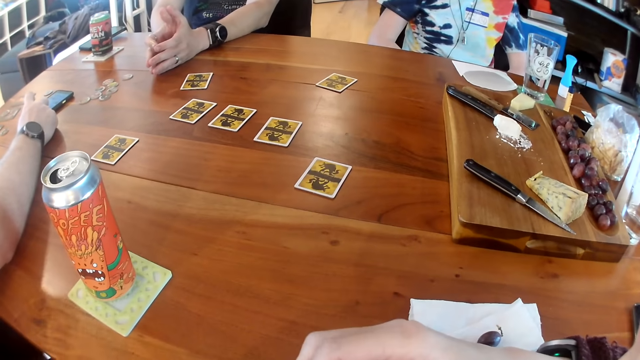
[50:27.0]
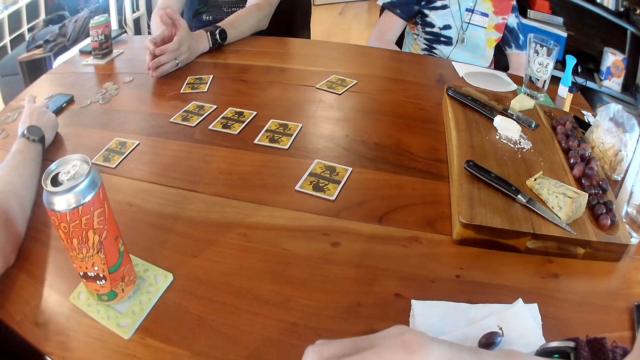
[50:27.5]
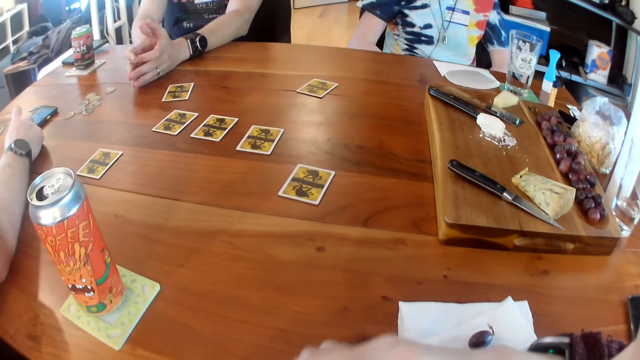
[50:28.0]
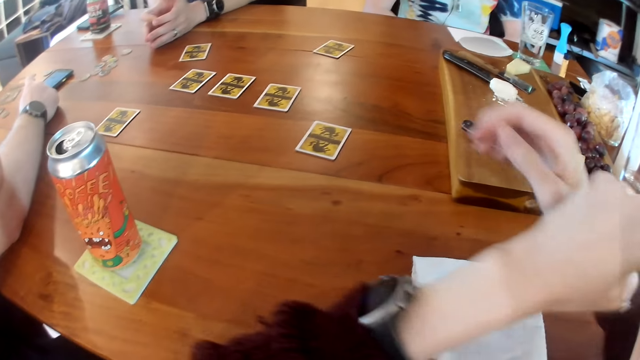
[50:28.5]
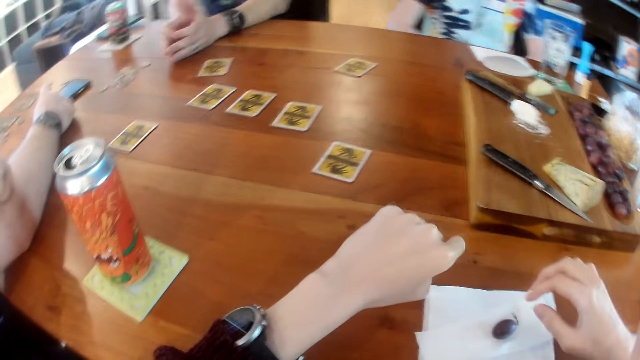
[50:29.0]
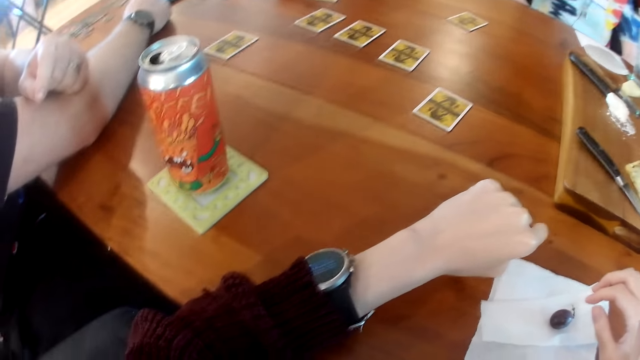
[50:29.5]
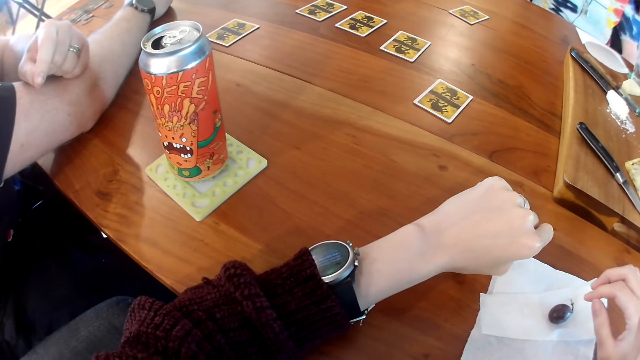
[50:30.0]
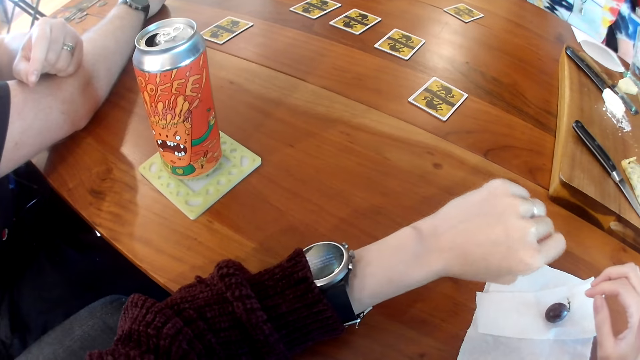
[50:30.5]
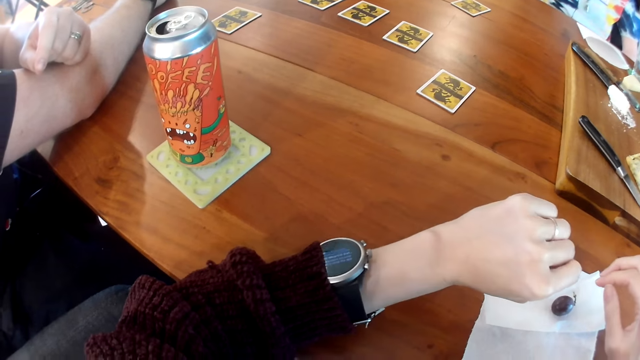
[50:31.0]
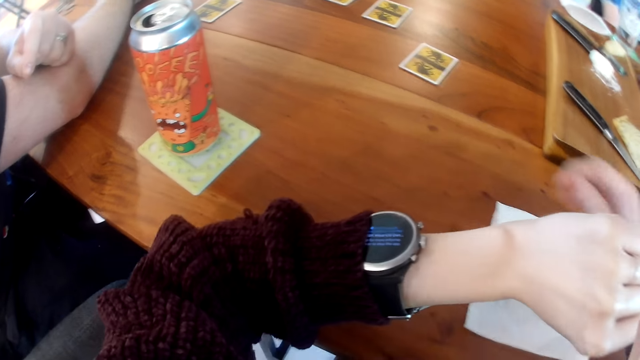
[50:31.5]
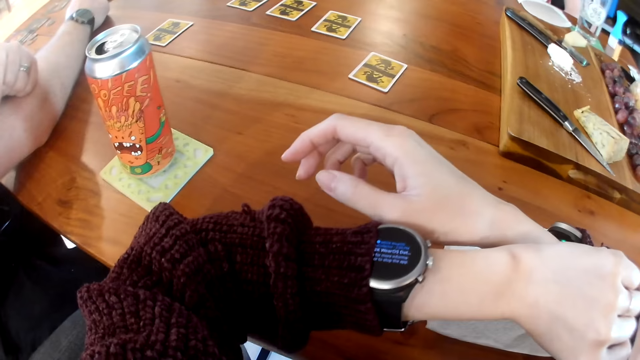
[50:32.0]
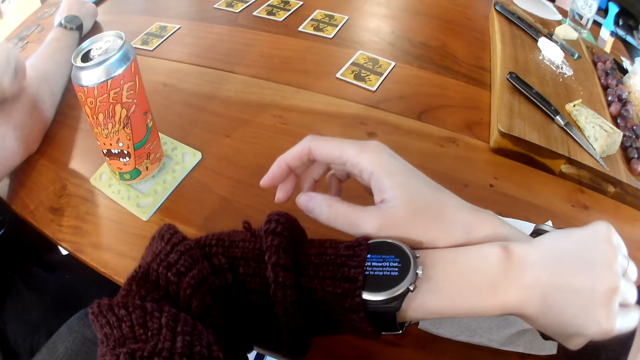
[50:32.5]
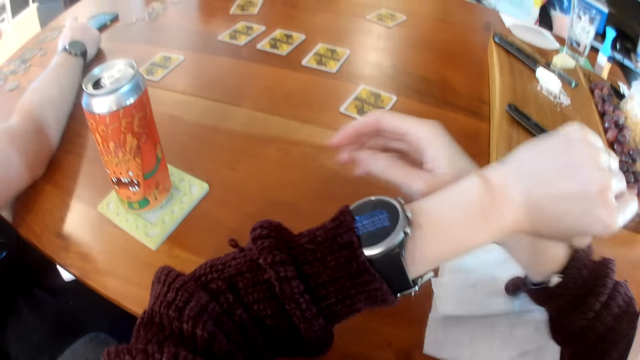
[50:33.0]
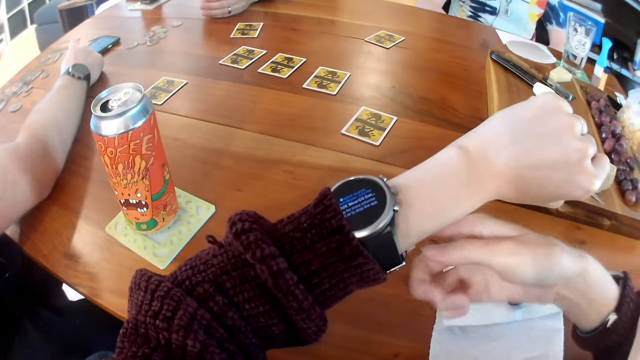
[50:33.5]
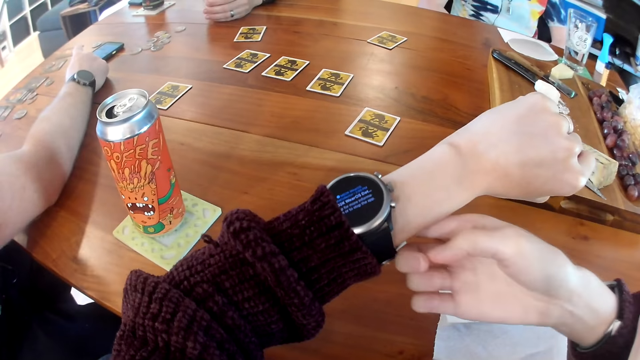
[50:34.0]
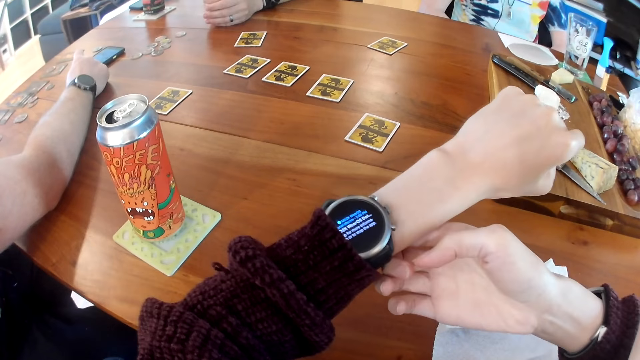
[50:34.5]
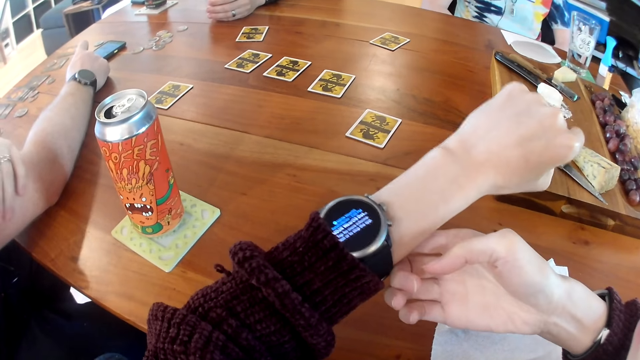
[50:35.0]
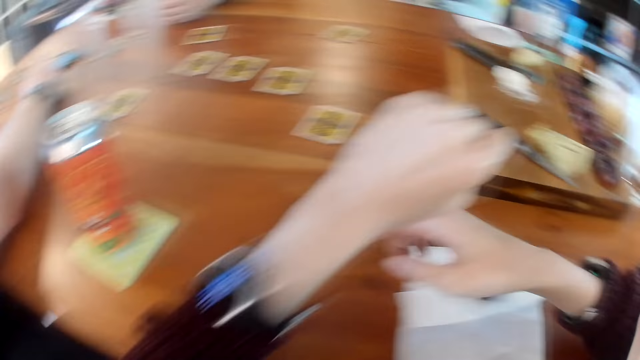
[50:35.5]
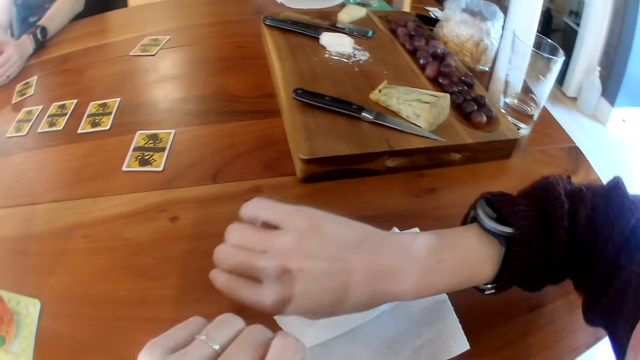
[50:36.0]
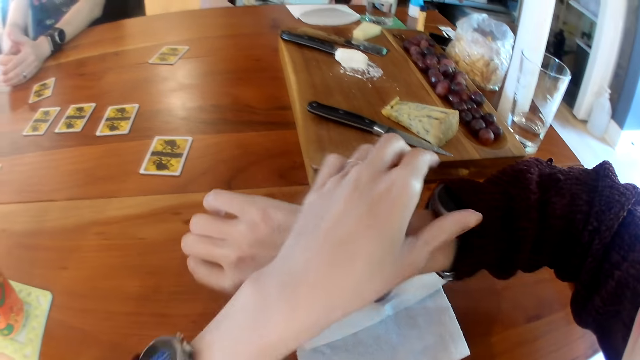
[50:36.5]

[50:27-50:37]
The camera wearer uncrosses her hands. She crosses her hands. She examines her watch. She uncrosses her hands. She touches the watch on her left wrist with her right hand. The man interacts with the camera wearer.

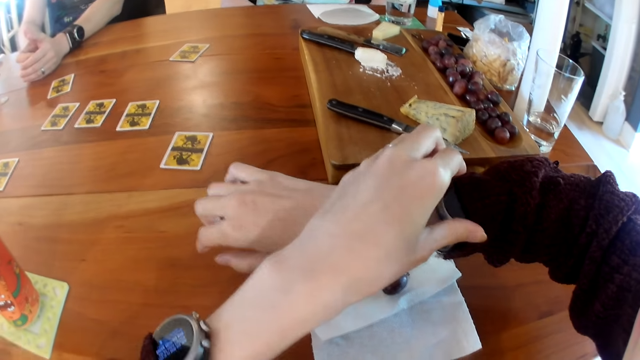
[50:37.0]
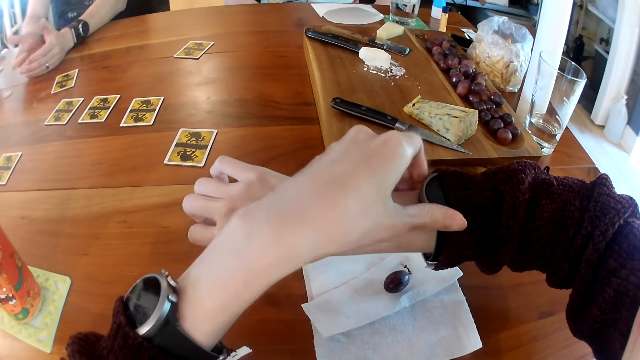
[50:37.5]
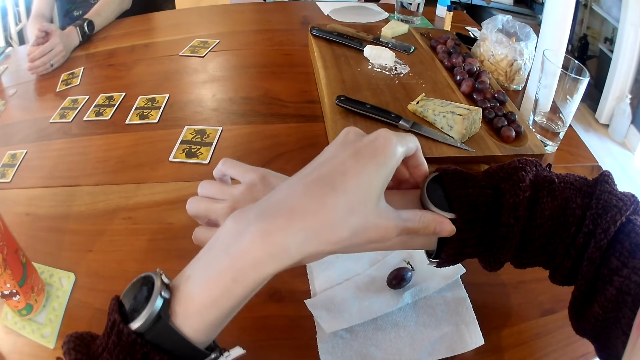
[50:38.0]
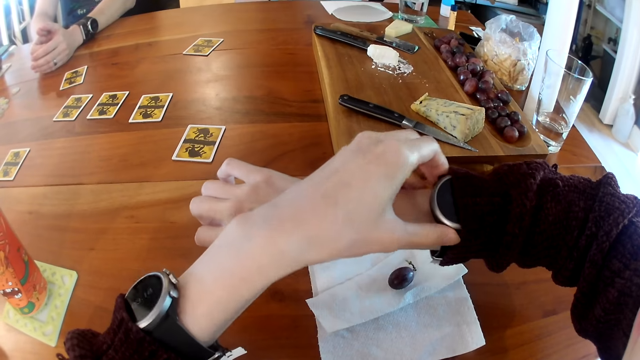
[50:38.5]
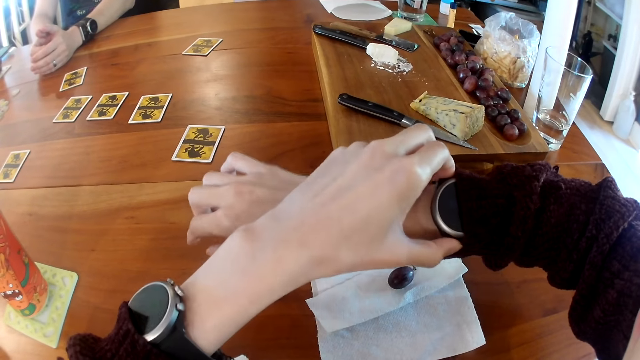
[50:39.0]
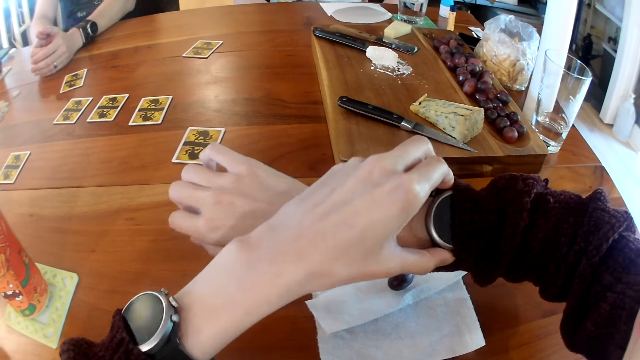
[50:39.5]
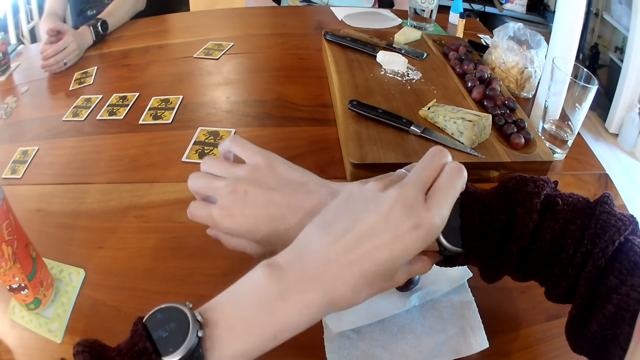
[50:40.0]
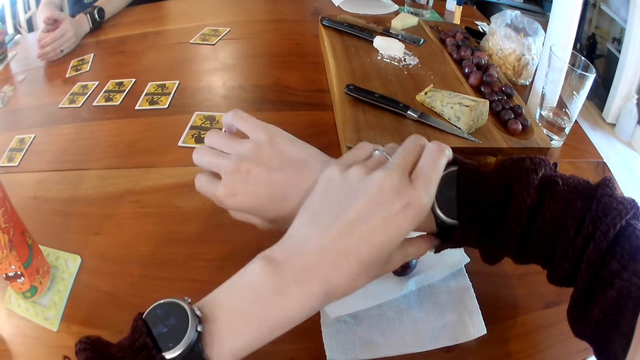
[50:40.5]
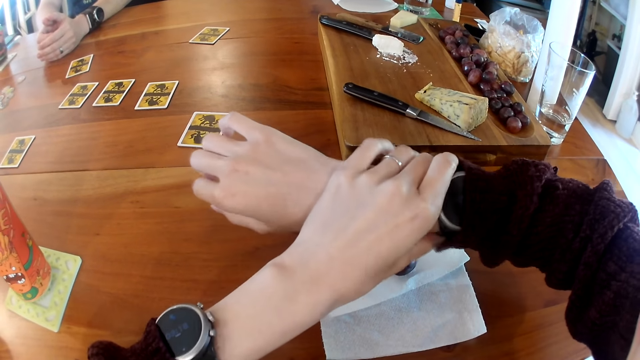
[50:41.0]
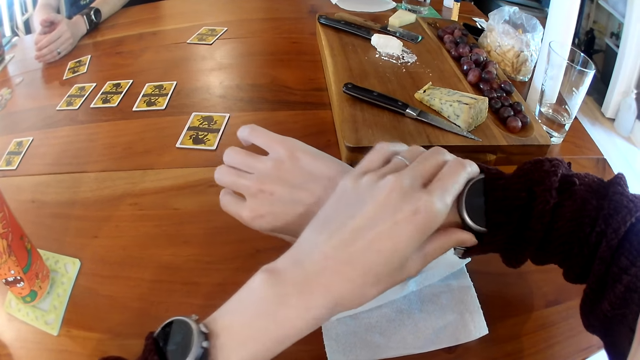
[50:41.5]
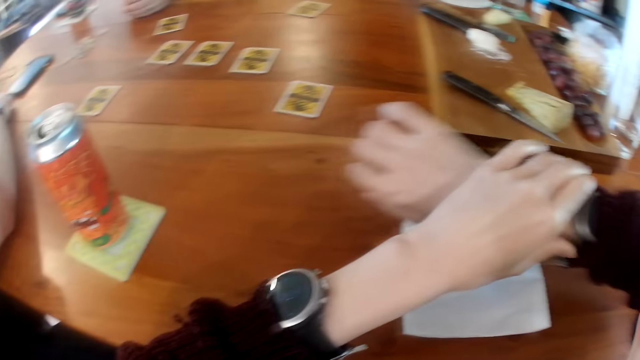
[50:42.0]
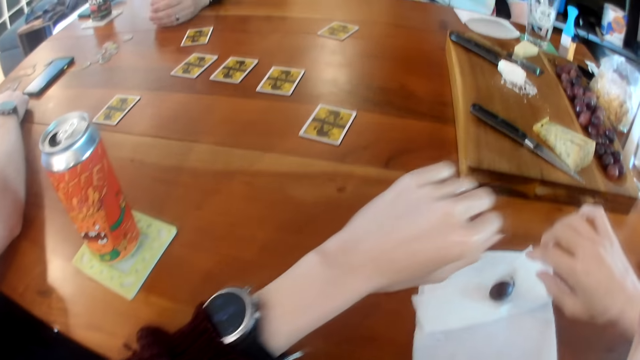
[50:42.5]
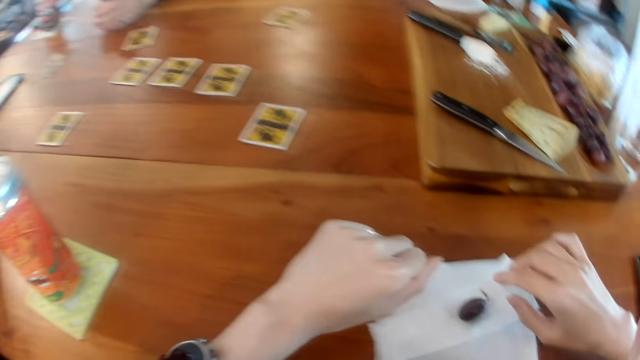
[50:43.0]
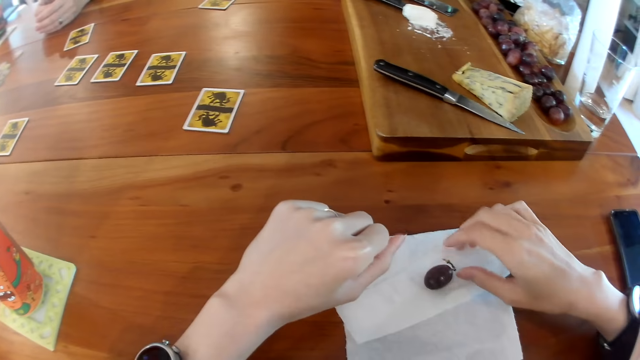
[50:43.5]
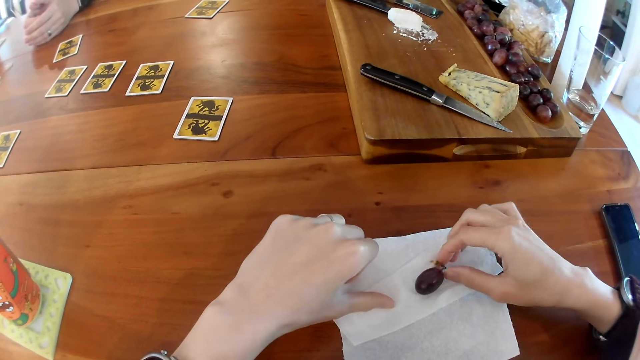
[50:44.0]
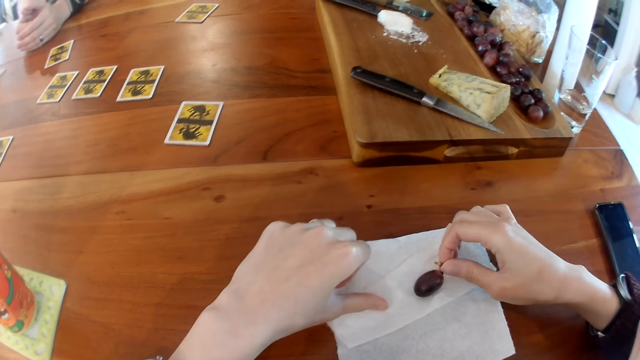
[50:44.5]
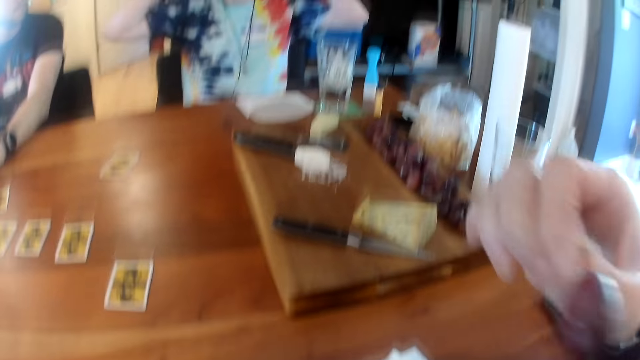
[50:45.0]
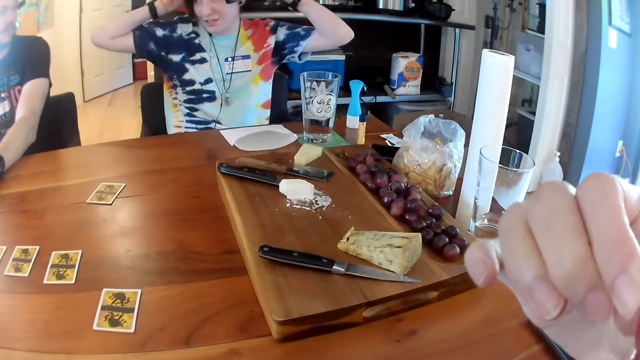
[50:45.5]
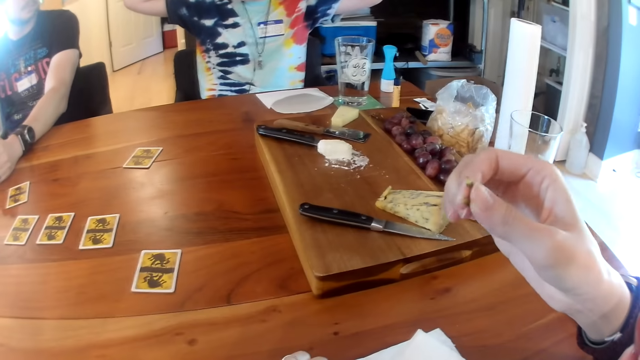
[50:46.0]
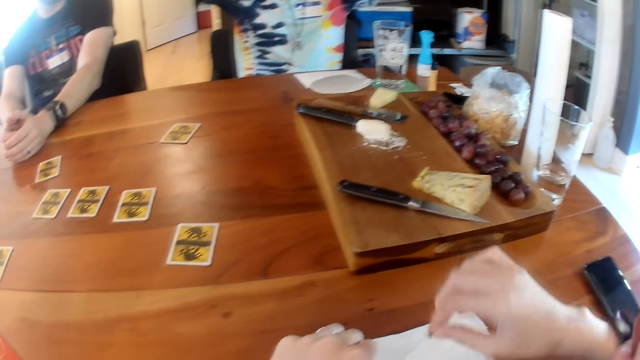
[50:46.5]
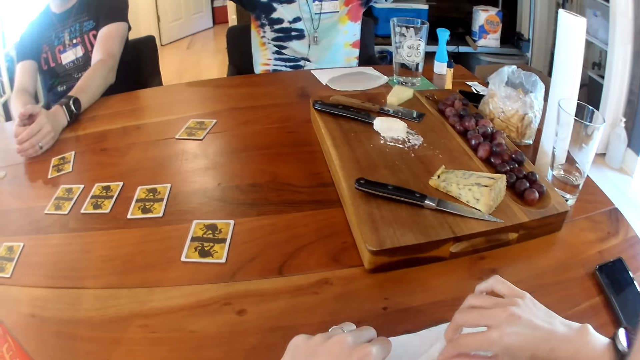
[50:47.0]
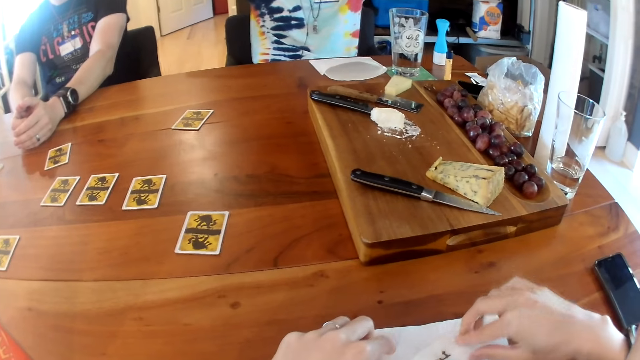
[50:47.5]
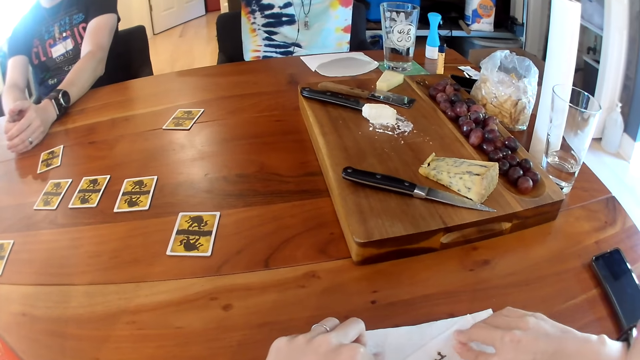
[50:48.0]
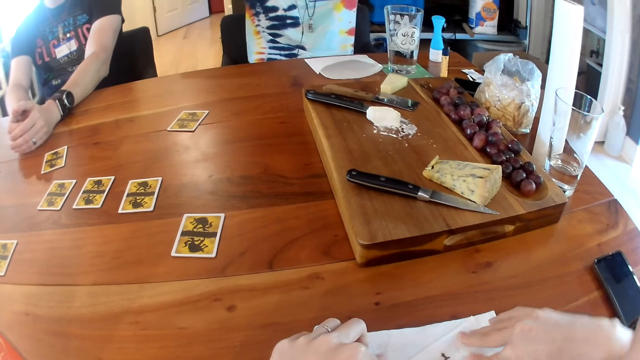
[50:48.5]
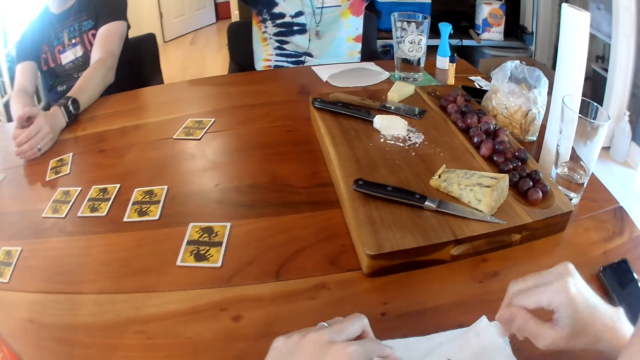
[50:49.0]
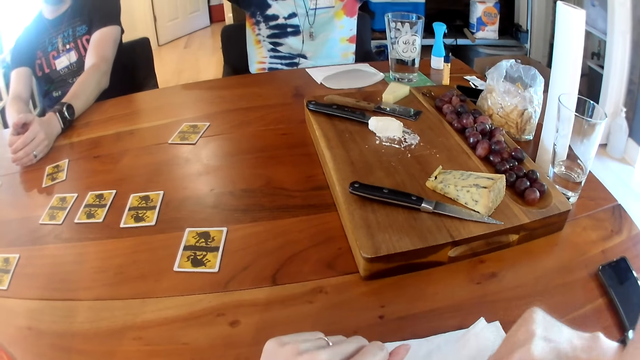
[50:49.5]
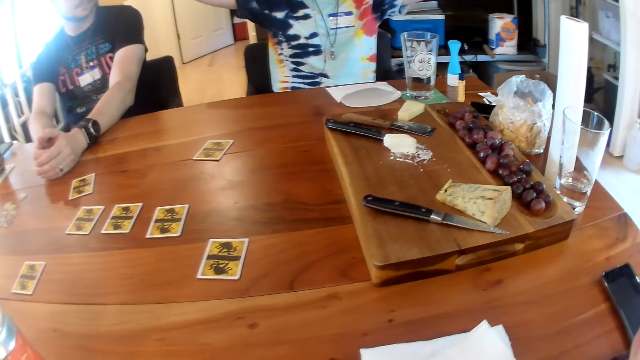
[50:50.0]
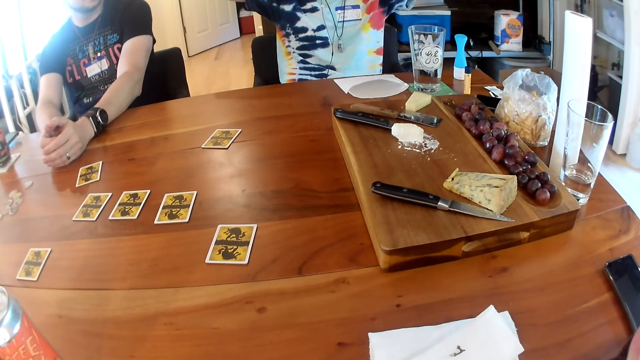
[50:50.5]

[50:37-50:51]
The camera wearer touches a watch on her right wrist with her left hand. A man interacts with the camera wearer. The camera wearer adjusts the watch. The woman converses with the camera wearer. She converses with another man. She converses with the first man. The camera wearer picks up the grape from the paper towel on the table with her right hand. She eats the grape in her right hand. The woman takes off a microphone on her head with both hands. The camera wearer drops the branch of the grape on the paper towel on the table with her right hand. She wipes her right hand on the paper towel on the table.
